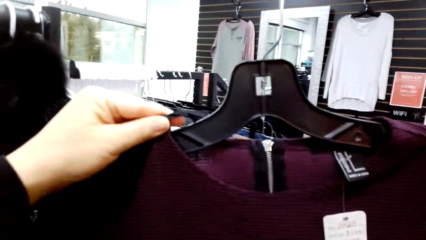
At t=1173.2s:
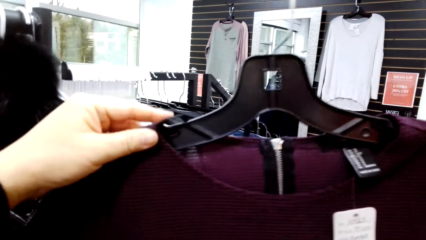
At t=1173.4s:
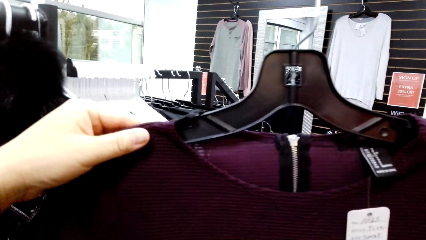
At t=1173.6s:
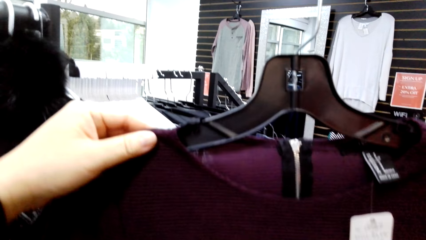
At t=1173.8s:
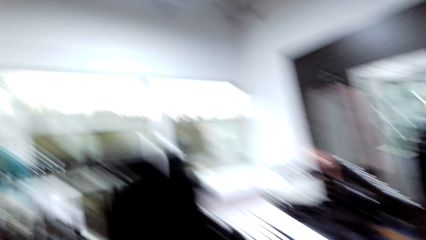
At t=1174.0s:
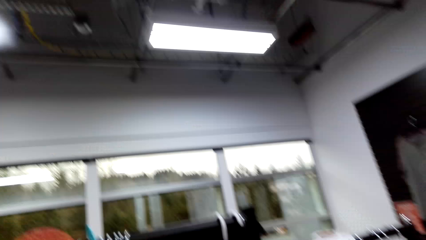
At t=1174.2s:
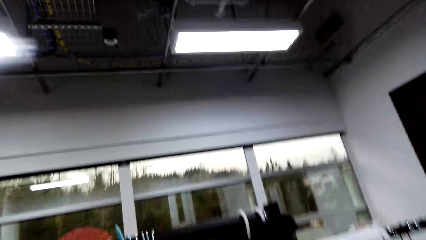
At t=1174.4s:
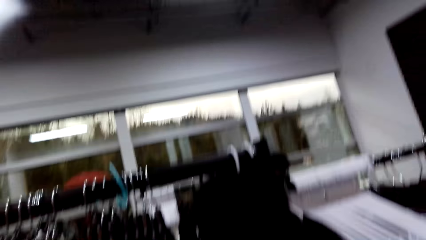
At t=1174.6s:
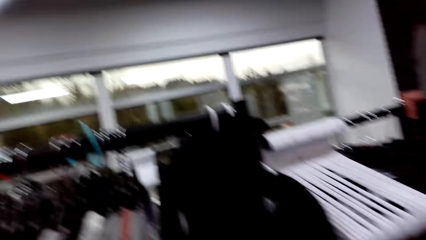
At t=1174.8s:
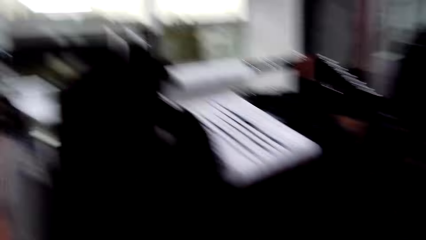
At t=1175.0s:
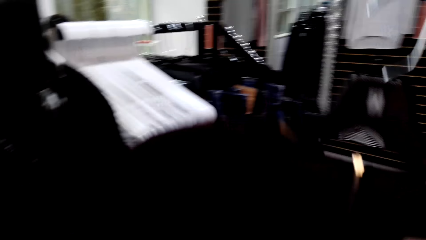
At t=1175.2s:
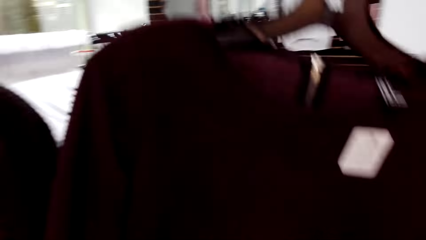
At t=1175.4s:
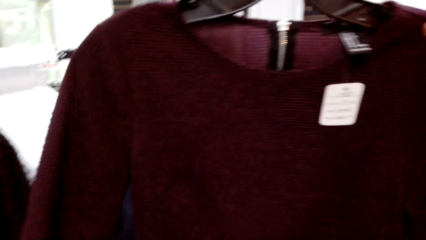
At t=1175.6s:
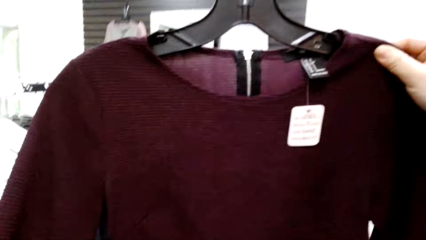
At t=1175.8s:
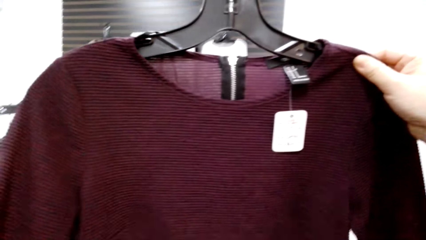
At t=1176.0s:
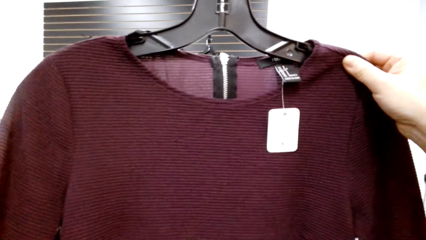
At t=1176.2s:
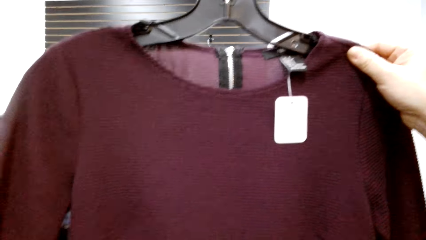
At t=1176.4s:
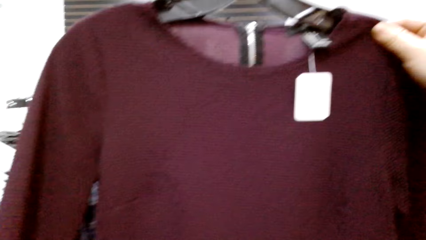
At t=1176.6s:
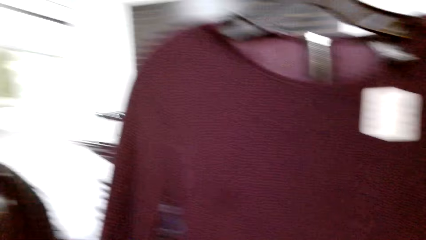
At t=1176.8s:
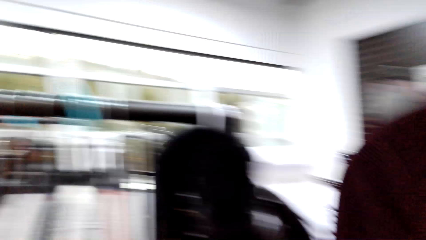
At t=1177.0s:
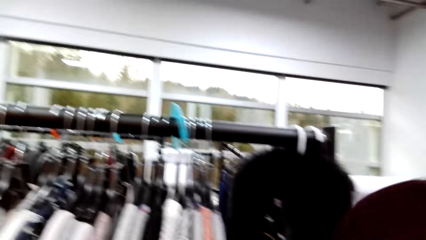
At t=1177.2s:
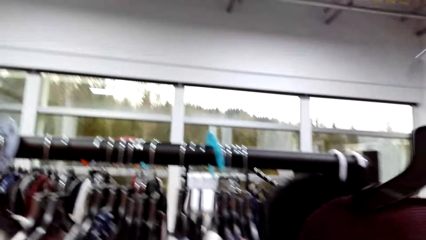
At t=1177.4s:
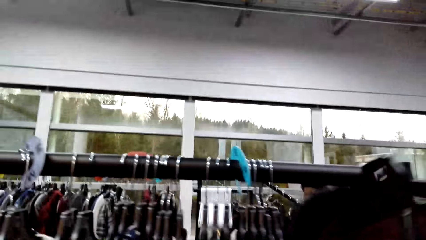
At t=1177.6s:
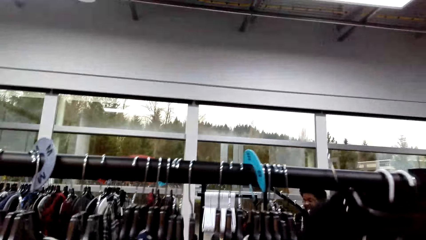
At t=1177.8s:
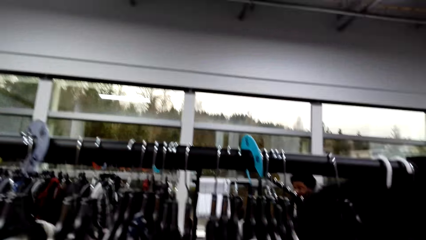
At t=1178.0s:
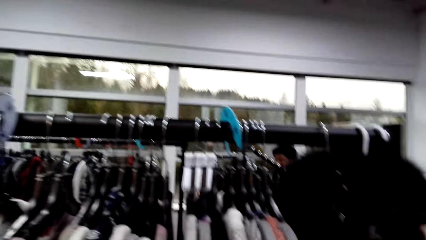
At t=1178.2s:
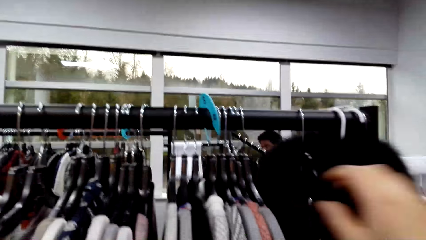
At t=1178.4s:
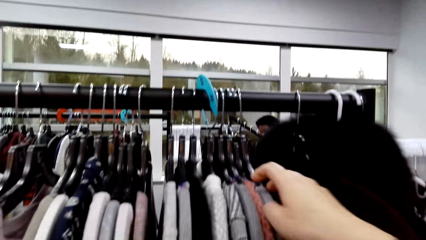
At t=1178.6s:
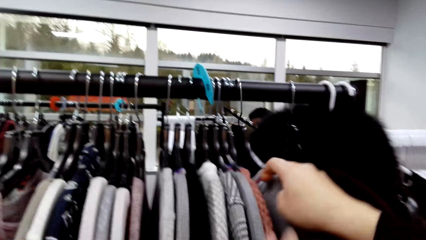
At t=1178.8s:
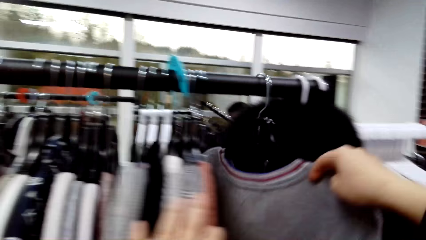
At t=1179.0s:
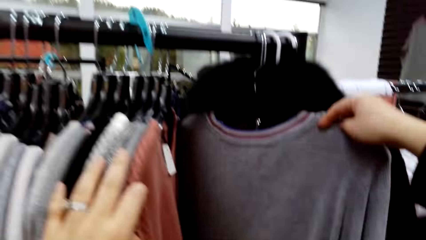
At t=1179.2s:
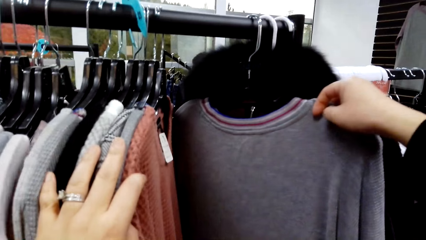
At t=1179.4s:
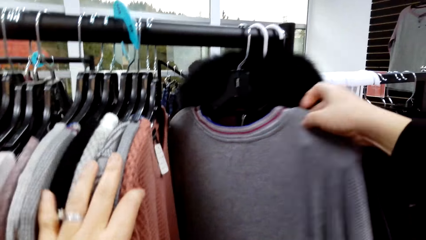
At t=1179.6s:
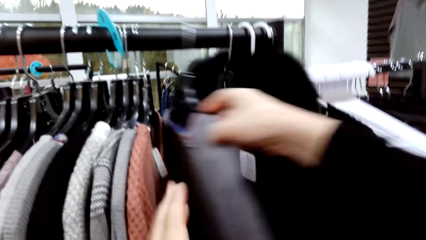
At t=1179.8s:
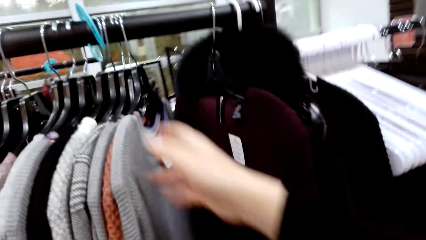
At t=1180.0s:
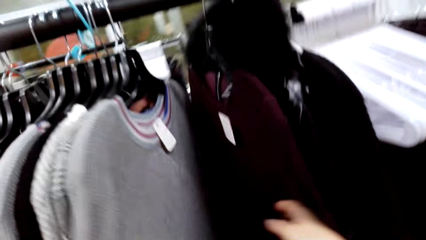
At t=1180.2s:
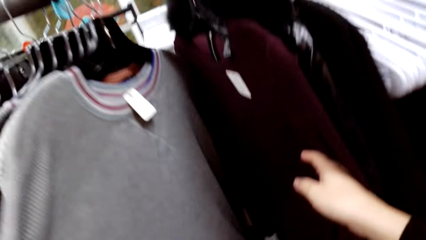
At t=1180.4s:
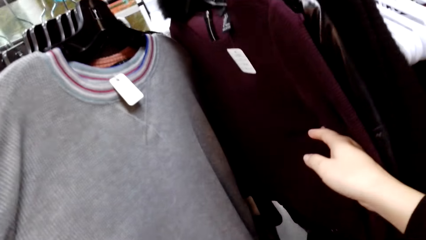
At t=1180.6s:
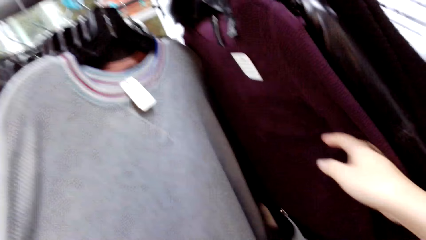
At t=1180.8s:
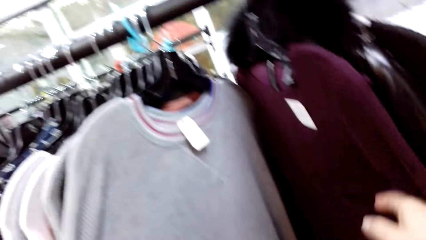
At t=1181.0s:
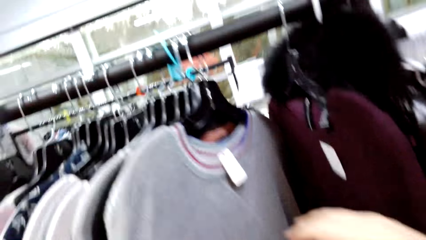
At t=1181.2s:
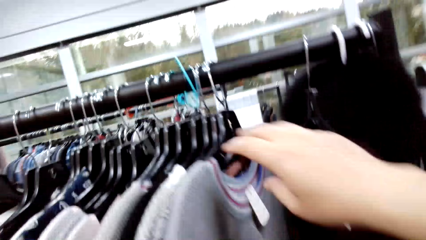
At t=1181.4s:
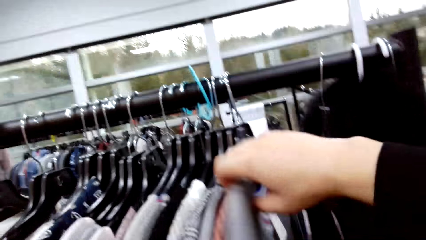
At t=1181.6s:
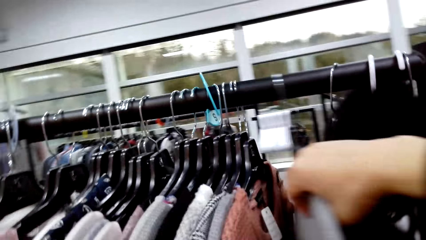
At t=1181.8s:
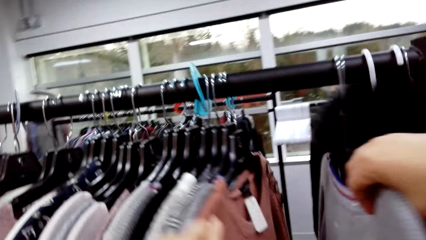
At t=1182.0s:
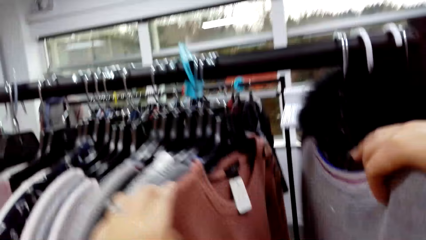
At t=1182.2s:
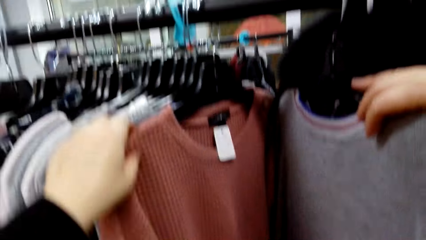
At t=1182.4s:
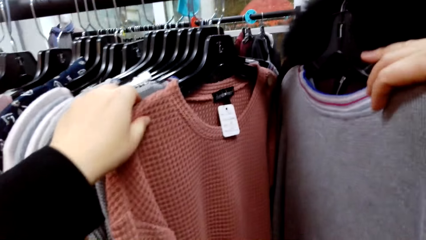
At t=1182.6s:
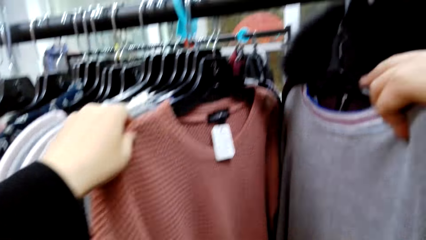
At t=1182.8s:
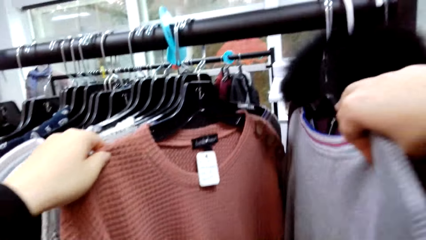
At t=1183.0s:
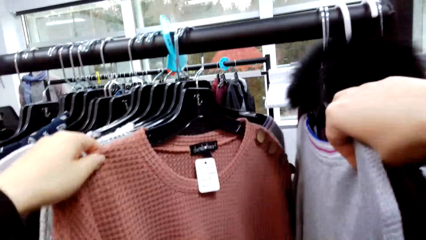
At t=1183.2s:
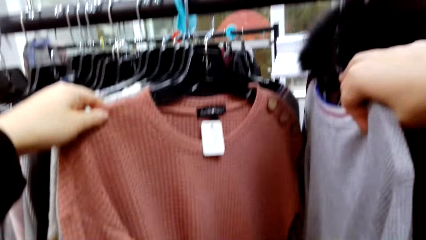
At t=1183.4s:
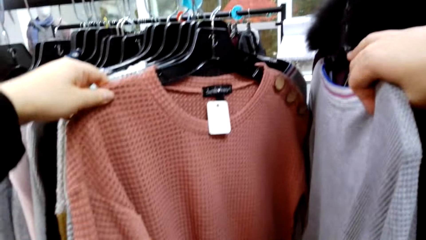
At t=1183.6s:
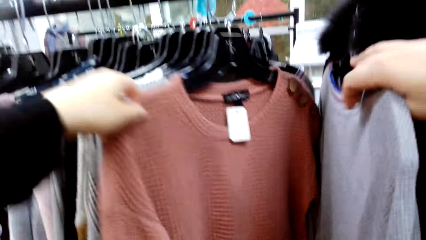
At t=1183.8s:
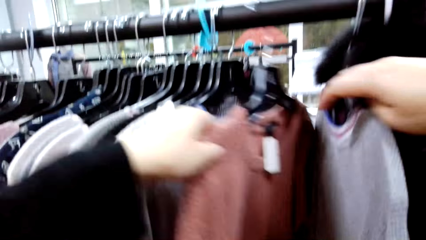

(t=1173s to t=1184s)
The camera wearer looks at the clothes.

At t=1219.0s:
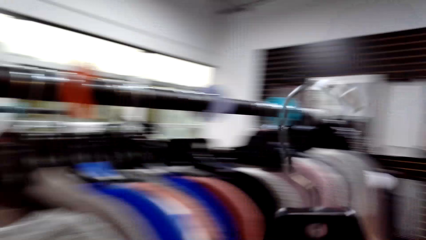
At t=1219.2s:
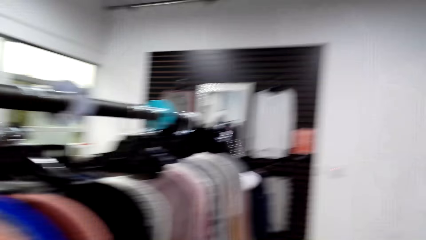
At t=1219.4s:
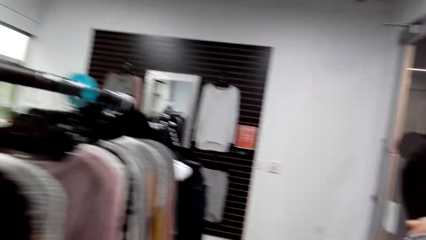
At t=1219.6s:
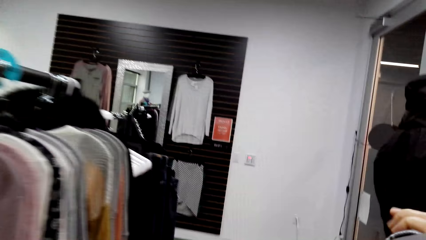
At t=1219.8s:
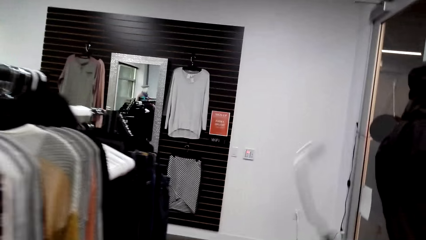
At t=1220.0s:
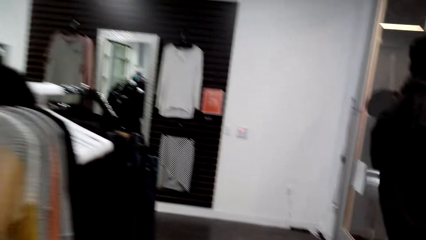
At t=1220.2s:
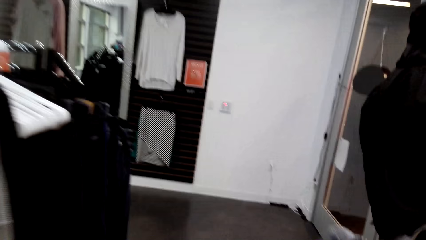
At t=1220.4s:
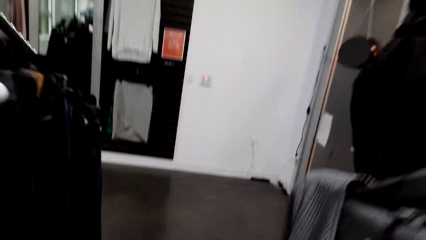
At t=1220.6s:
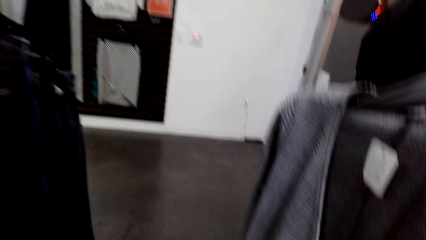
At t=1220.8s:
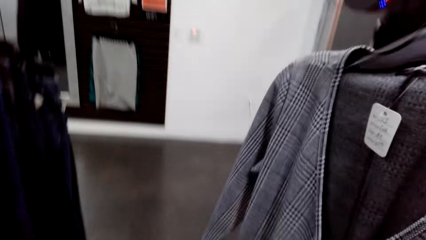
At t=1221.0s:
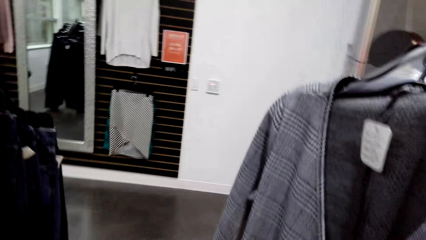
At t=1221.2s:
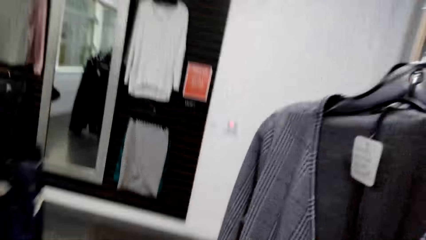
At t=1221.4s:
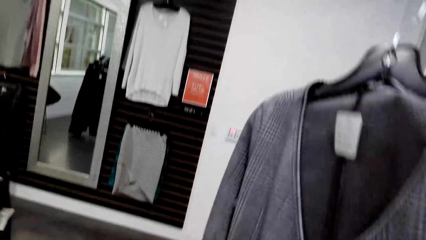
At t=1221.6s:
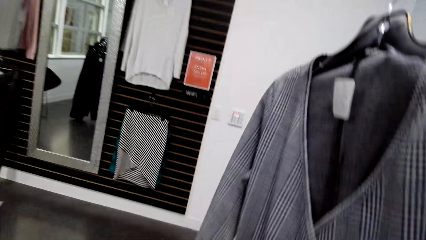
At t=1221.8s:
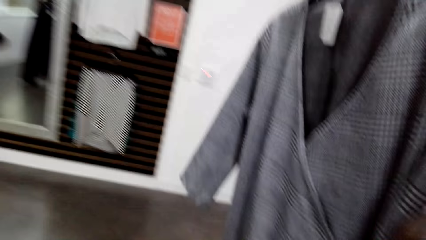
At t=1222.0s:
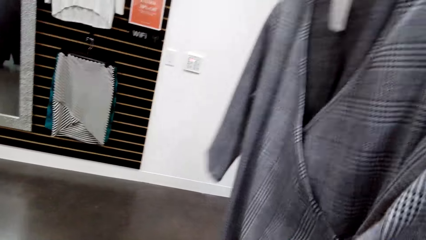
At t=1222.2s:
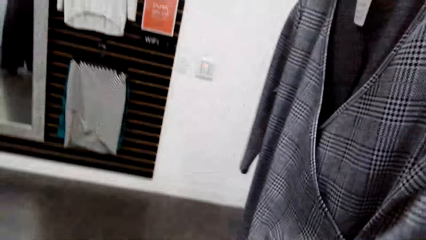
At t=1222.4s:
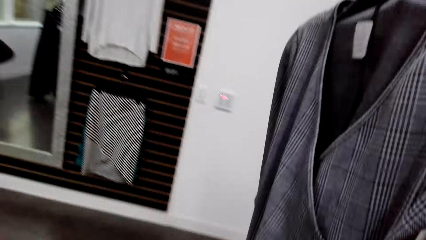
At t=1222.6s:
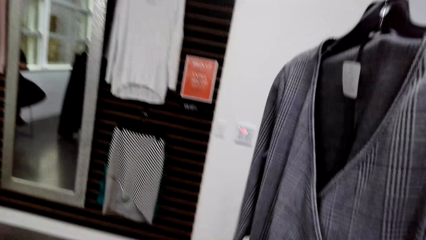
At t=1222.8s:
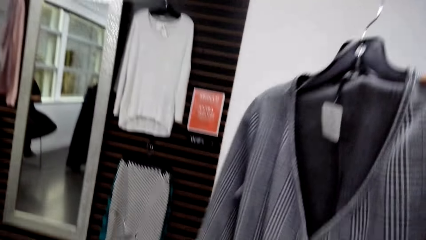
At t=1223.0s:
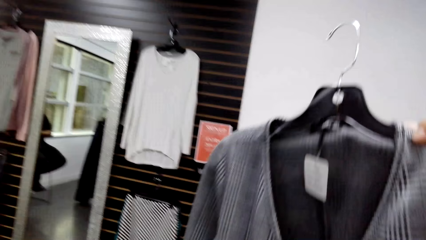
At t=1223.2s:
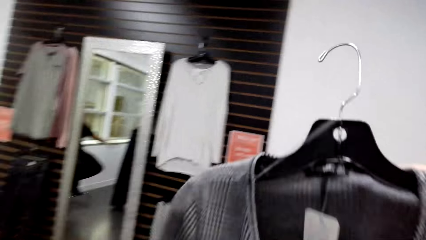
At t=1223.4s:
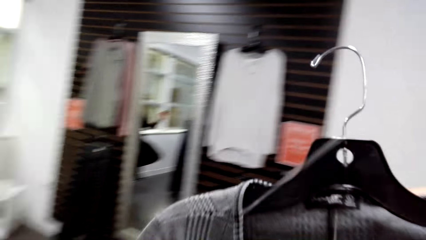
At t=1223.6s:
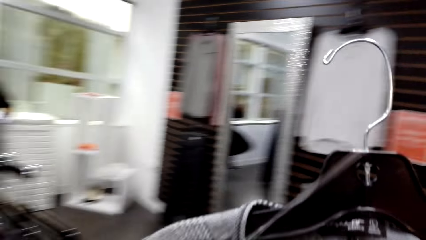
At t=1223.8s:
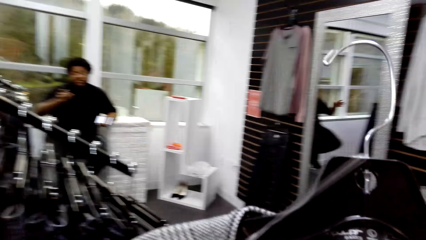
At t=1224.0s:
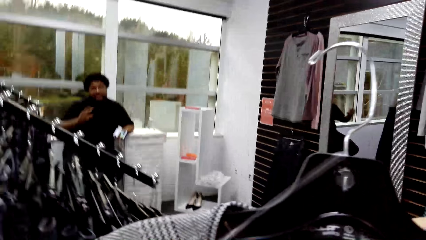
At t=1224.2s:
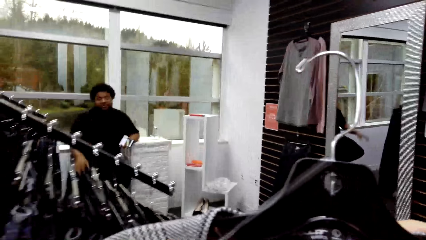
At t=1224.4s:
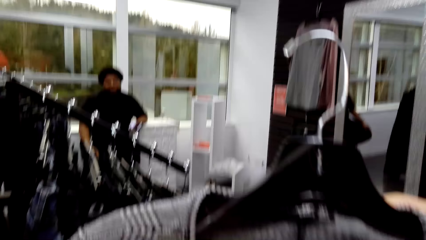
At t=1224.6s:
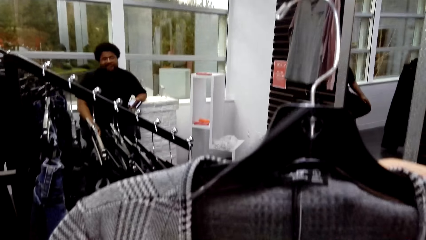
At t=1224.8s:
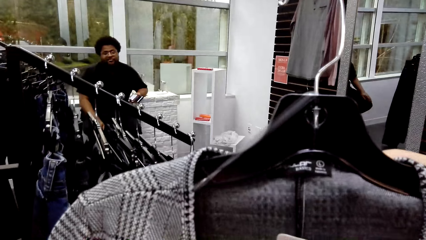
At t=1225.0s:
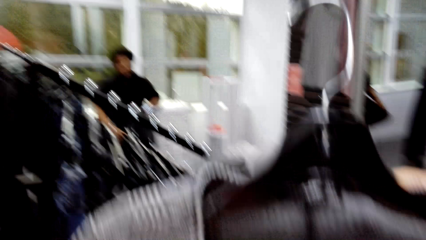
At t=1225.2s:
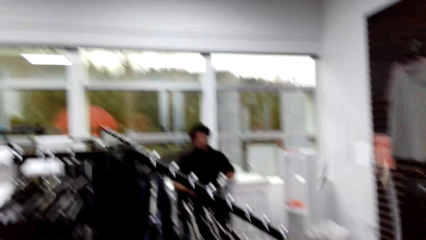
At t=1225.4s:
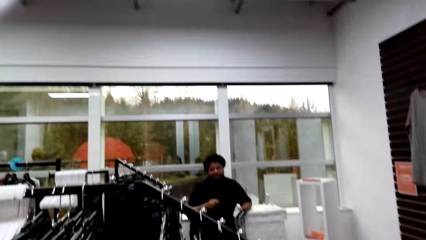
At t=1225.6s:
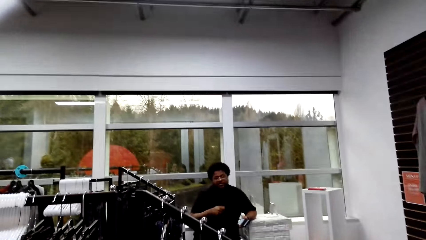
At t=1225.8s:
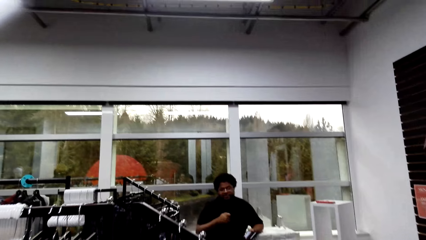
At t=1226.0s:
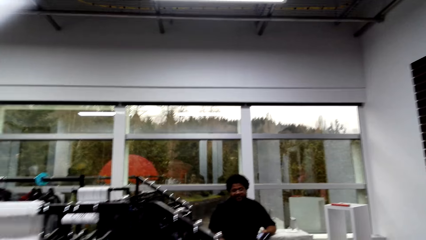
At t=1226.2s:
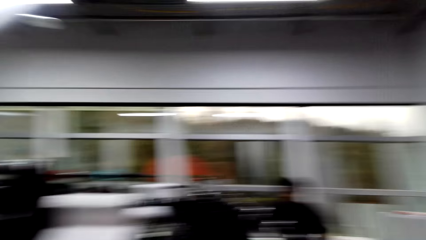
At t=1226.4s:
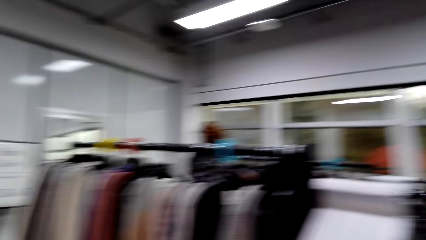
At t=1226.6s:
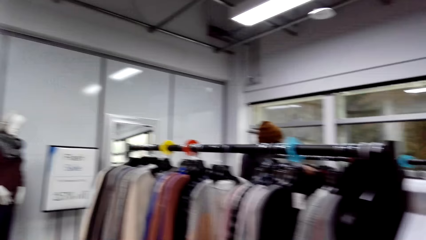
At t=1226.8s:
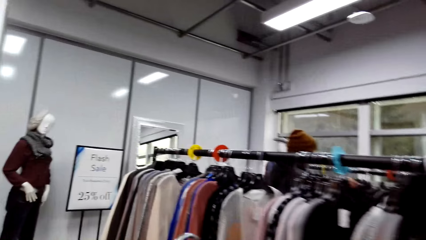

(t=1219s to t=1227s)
The camera wearer shows a person a dress.
